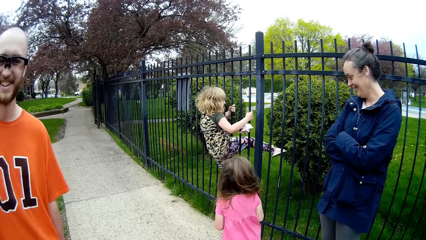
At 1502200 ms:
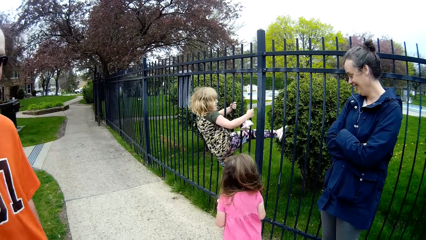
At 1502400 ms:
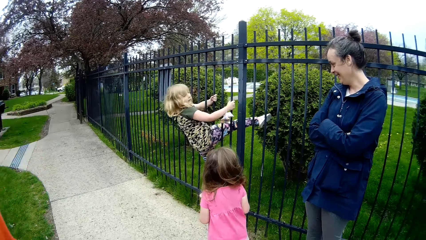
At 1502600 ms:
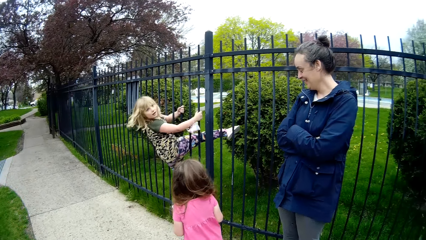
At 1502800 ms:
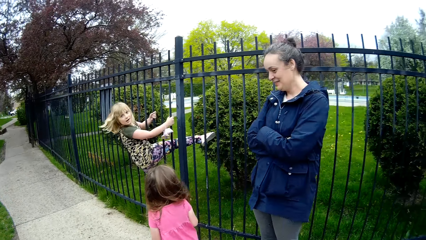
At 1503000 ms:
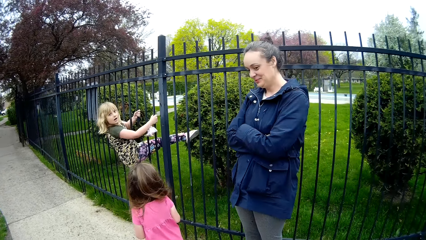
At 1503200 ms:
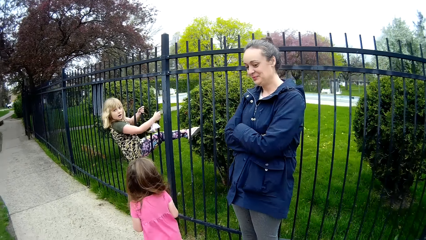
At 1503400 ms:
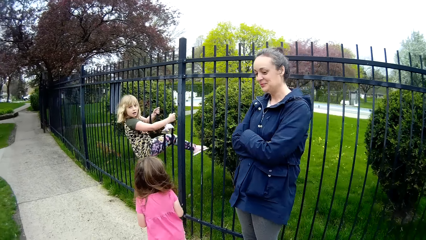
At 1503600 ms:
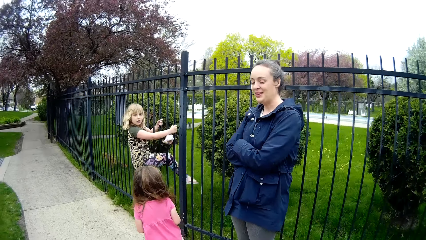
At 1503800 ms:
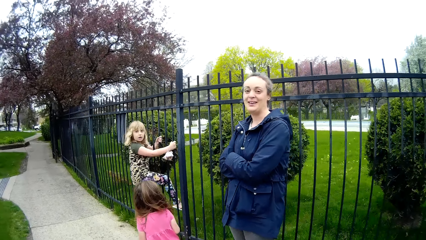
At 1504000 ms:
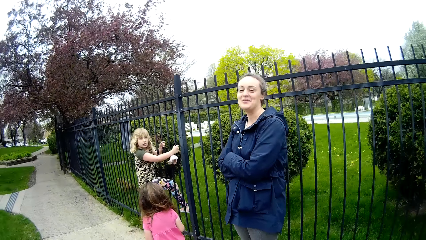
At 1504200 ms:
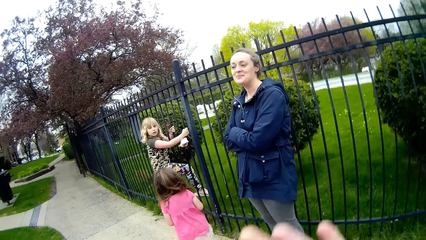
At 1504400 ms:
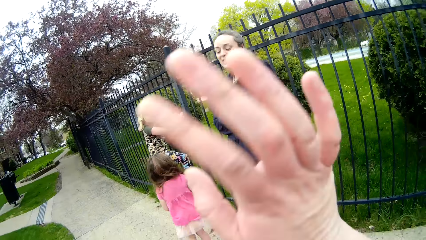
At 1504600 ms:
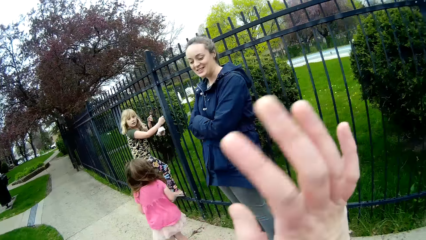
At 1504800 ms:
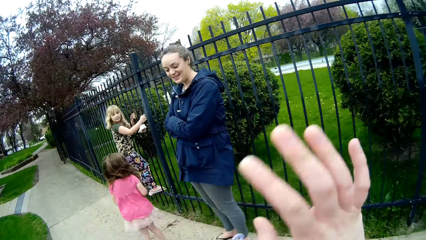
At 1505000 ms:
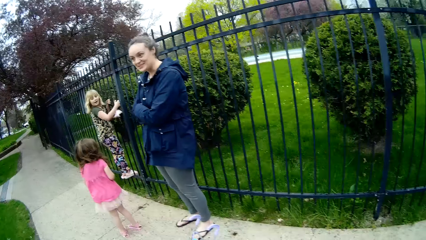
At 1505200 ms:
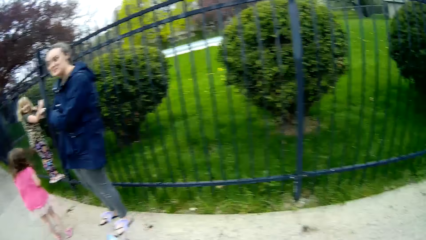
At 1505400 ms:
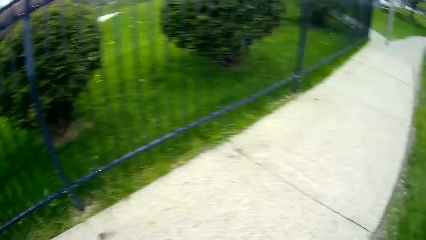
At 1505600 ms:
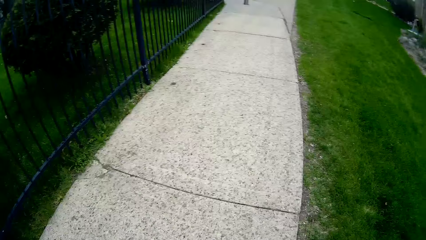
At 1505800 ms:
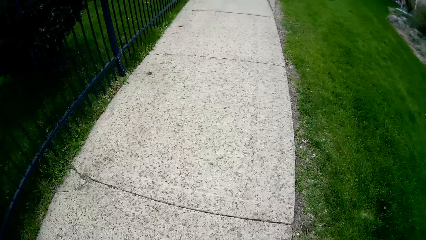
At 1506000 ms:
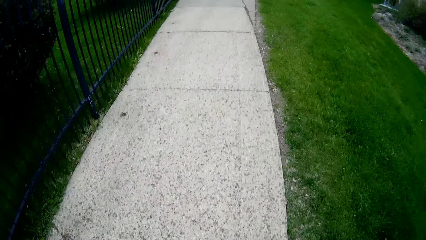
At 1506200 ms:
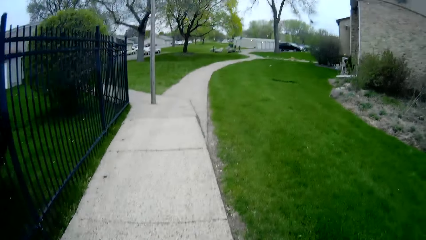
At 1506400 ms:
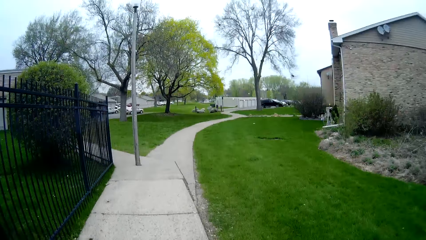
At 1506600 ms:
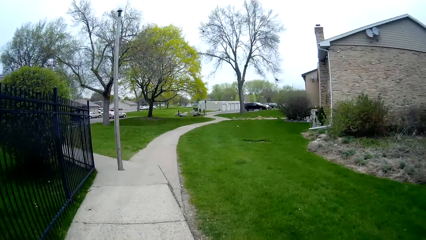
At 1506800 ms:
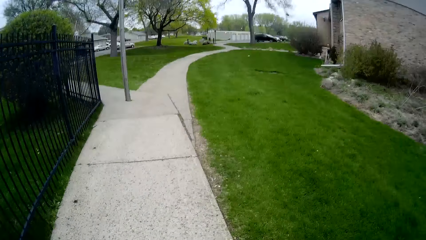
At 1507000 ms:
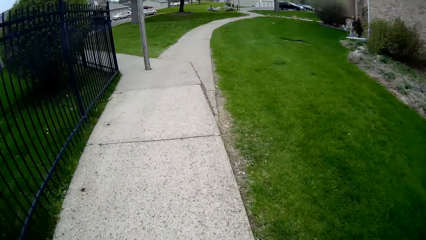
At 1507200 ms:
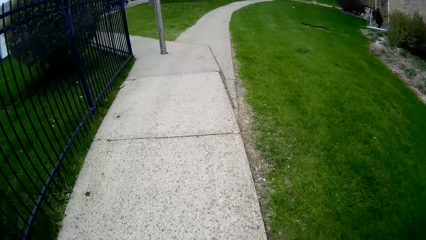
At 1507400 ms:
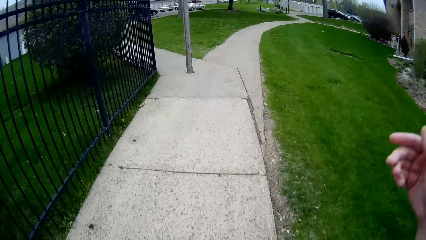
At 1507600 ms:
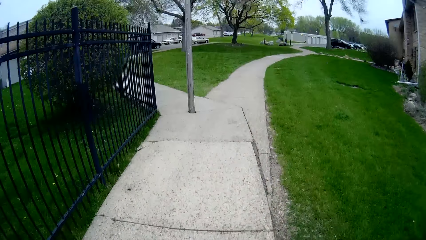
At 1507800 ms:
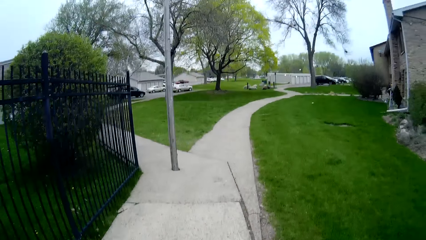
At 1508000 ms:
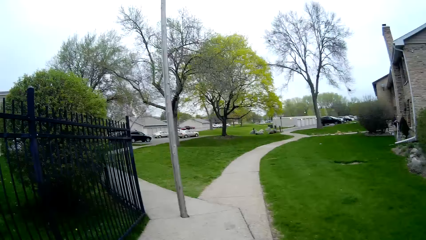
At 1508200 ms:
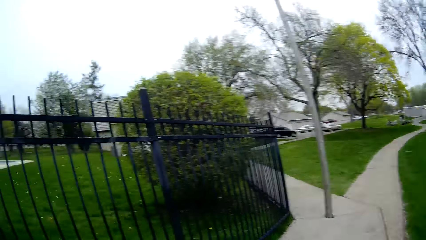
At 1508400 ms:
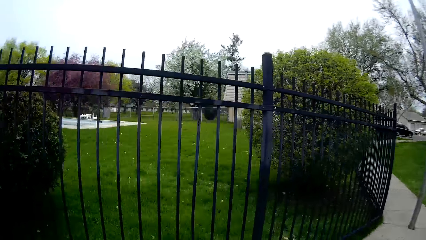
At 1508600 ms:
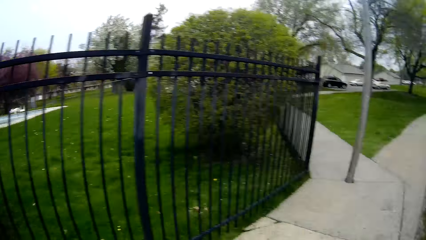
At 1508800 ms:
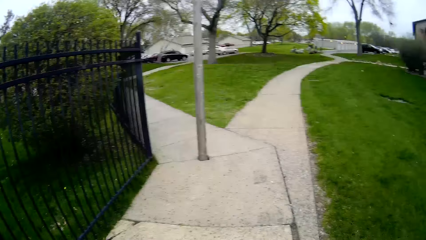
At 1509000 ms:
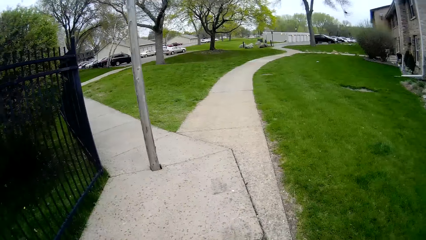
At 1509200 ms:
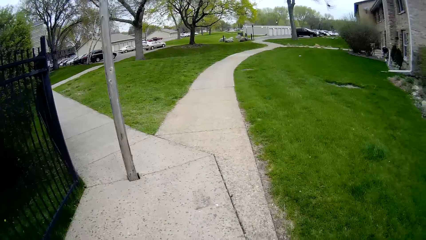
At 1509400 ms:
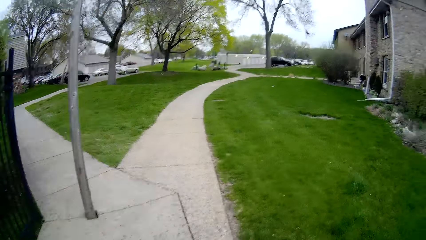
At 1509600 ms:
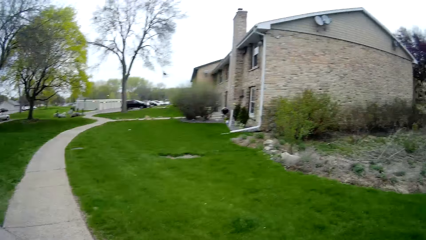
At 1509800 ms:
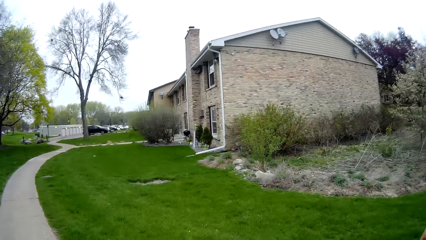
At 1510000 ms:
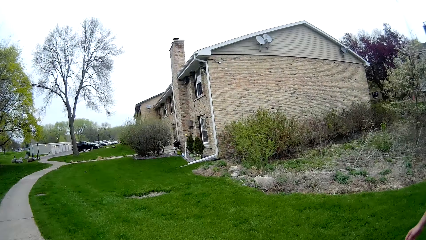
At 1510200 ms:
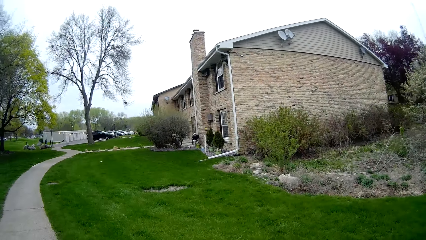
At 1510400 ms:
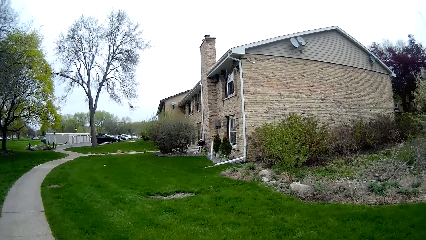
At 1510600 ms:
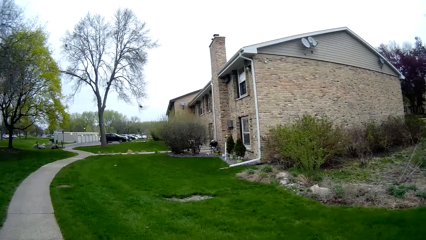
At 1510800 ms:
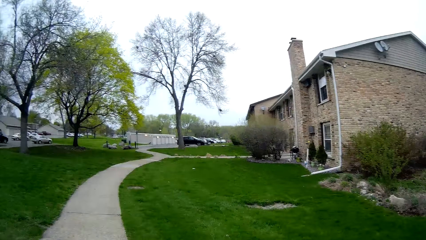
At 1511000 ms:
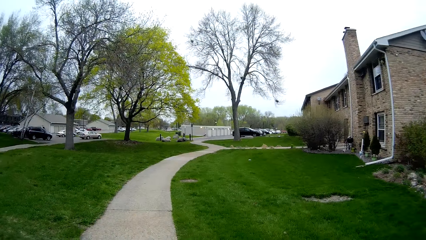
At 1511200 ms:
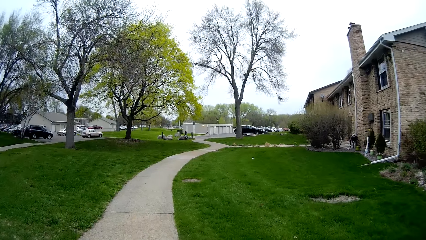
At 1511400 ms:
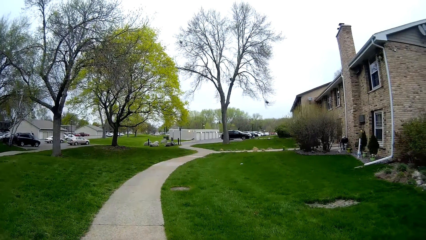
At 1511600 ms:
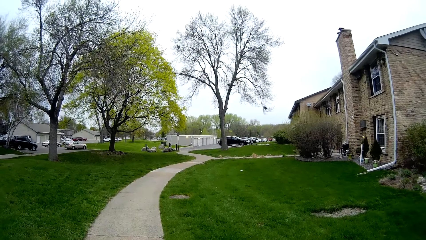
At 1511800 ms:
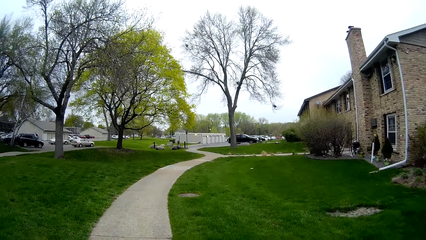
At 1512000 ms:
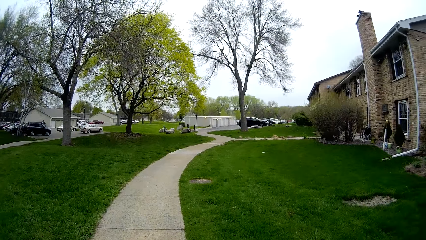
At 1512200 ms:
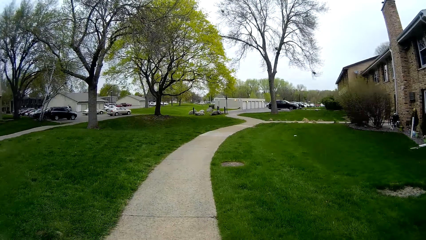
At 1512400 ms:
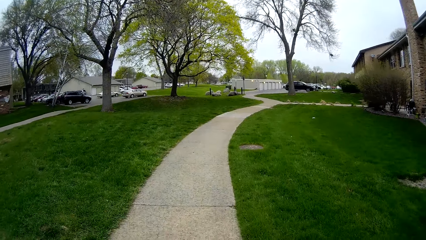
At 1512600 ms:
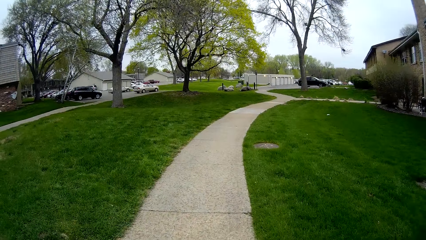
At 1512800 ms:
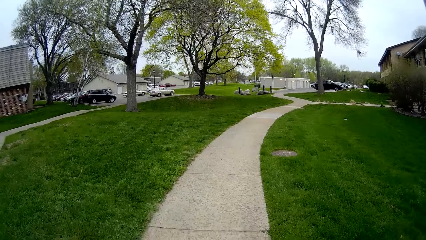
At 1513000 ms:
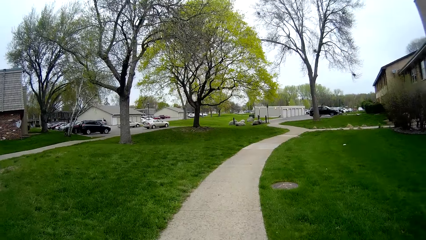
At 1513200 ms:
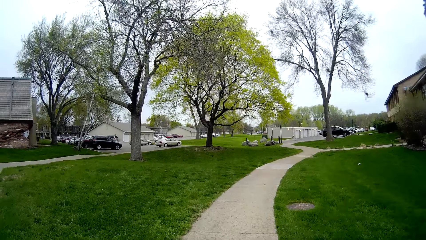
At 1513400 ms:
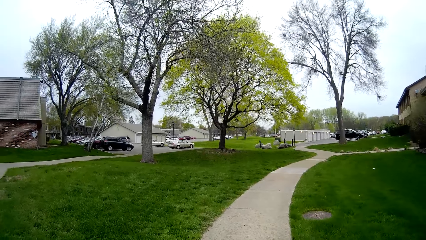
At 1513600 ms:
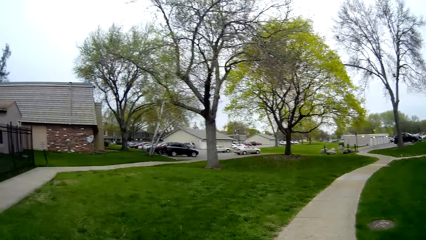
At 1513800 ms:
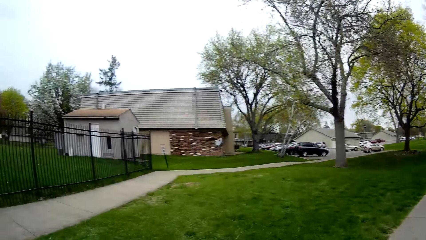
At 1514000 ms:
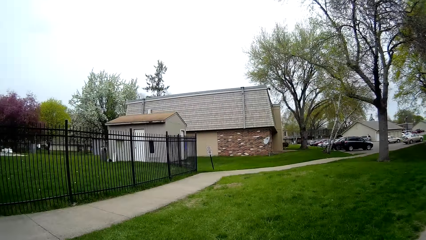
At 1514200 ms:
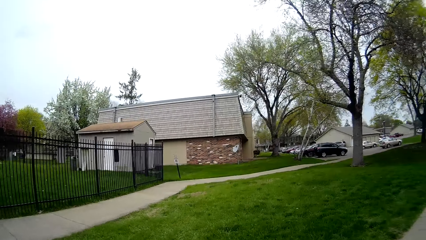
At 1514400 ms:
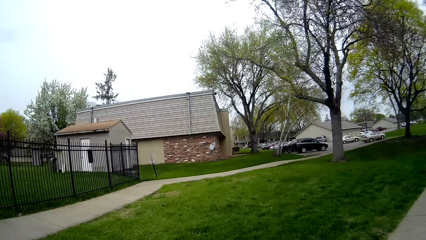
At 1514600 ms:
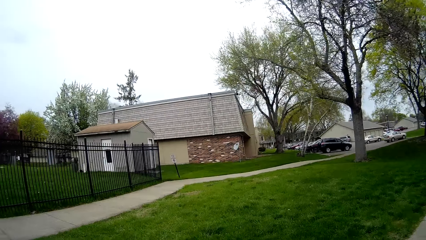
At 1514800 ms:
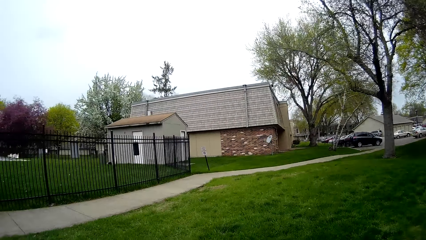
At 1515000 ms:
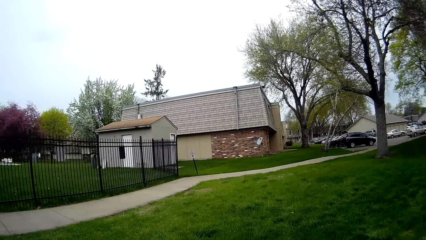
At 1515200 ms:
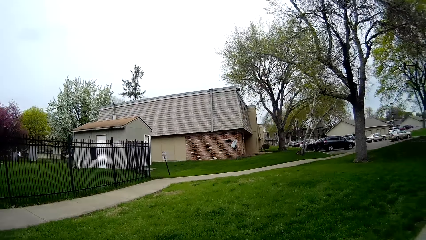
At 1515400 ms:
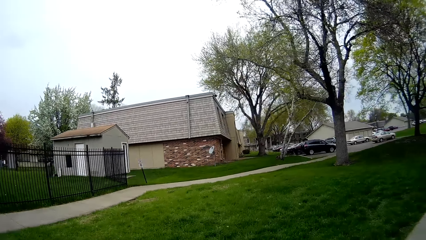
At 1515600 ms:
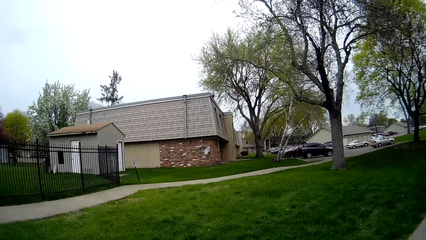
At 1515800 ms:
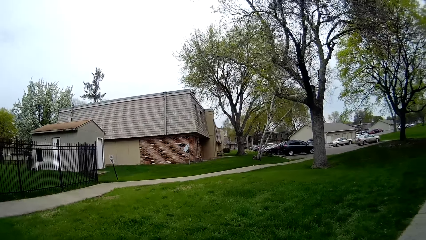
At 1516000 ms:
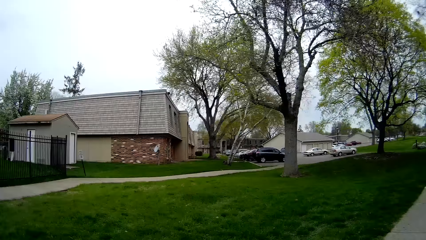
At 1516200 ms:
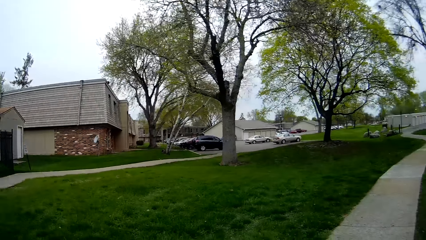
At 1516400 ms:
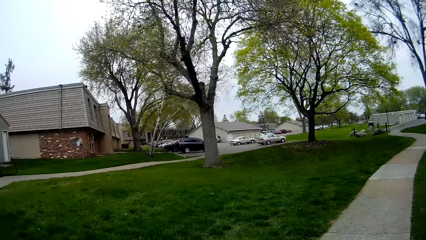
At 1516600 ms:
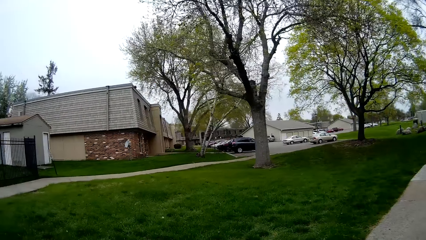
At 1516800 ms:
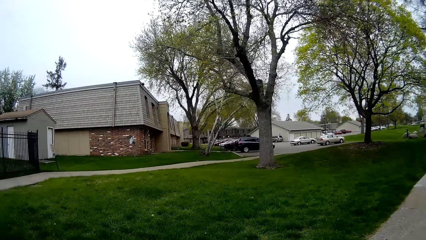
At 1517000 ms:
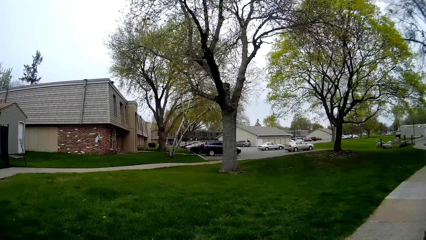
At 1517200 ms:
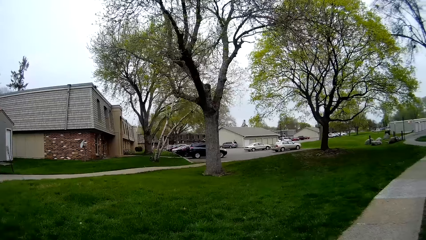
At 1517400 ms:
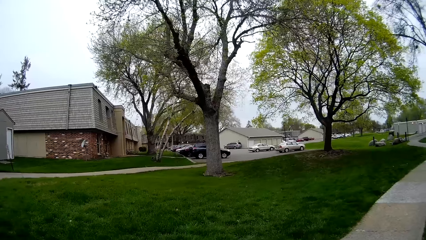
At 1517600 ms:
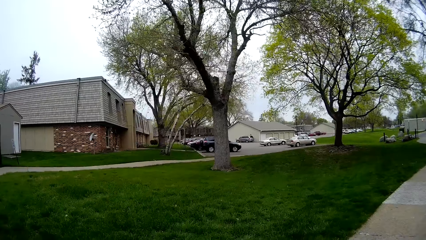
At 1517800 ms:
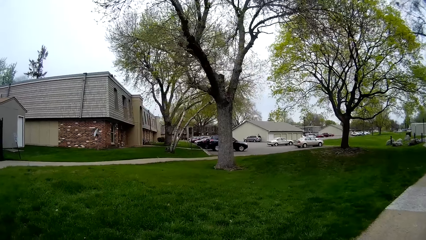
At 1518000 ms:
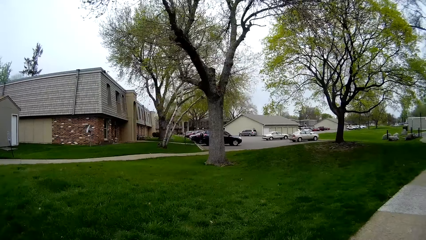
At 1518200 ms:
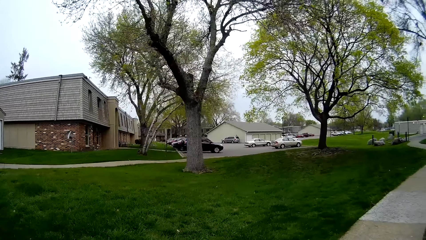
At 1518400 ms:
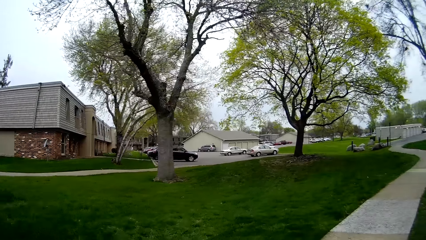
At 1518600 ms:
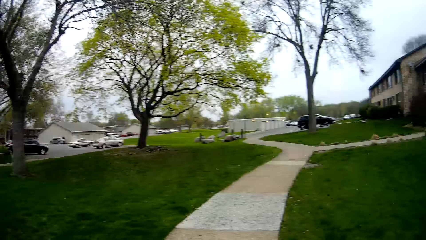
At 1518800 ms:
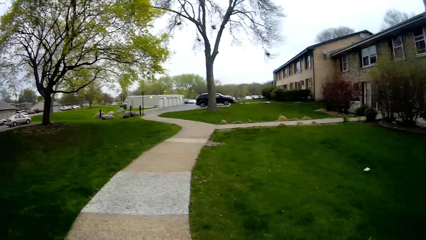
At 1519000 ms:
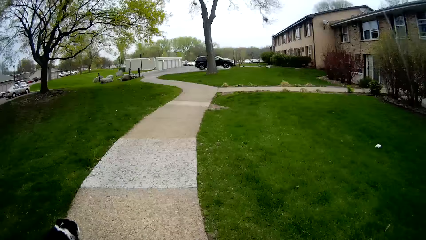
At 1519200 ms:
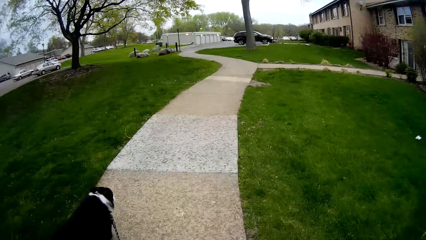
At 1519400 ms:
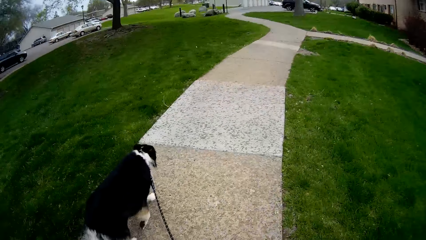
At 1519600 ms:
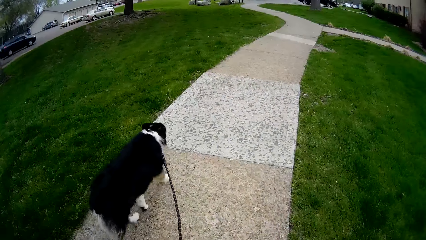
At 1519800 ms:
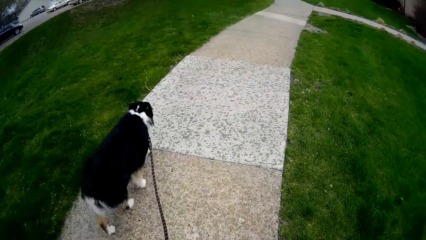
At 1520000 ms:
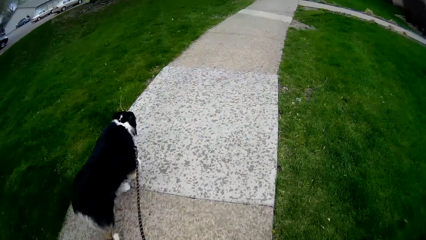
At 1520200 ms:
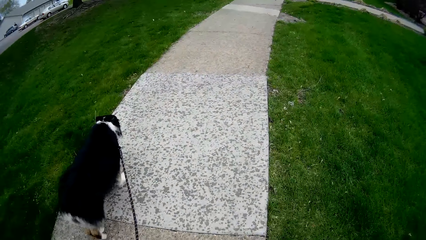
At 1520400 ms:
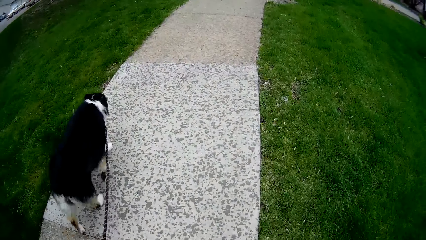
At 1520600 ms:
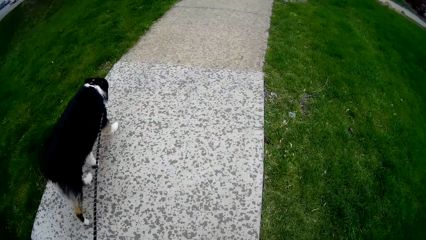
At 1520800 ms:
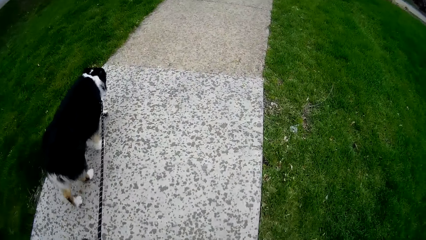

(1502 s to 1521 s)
The camera wearer waves to people. They interact with a woman. They walk along the roadside on the pavement with a man. They interact with another man.
